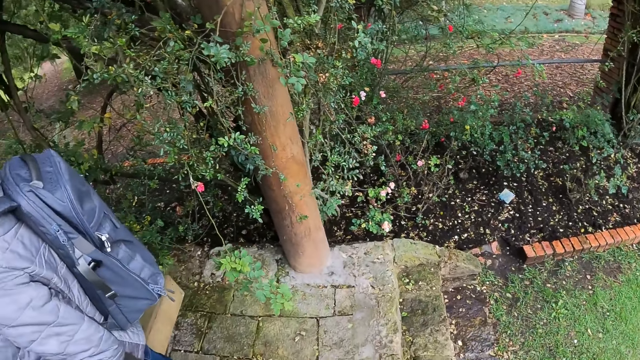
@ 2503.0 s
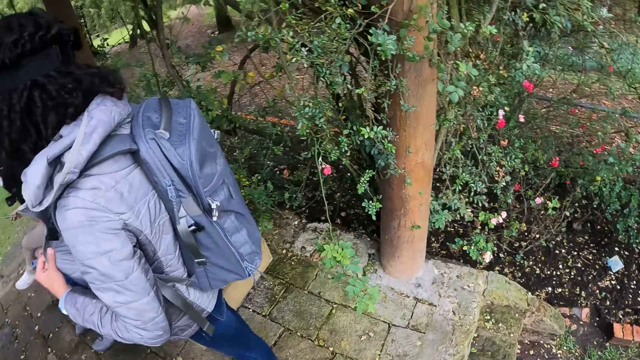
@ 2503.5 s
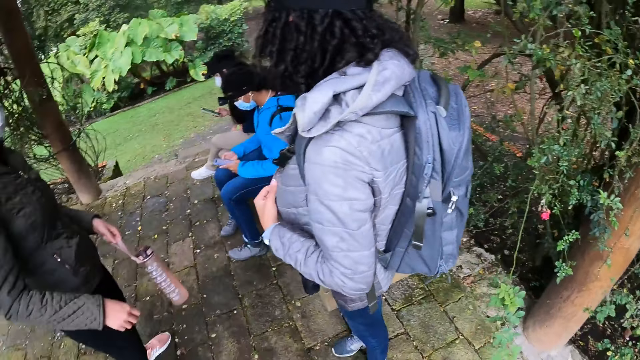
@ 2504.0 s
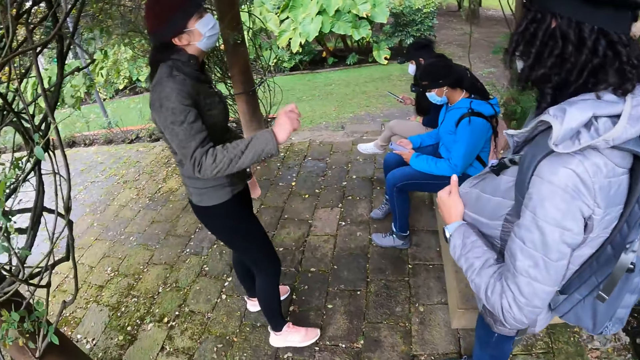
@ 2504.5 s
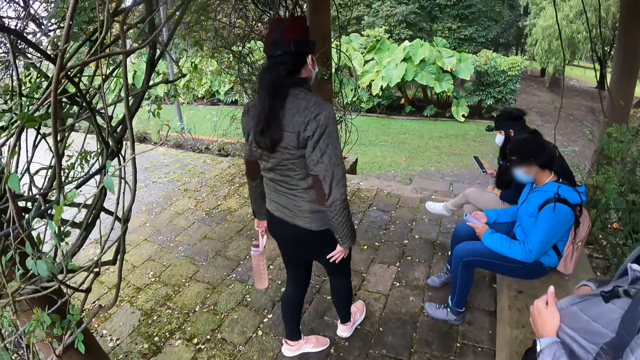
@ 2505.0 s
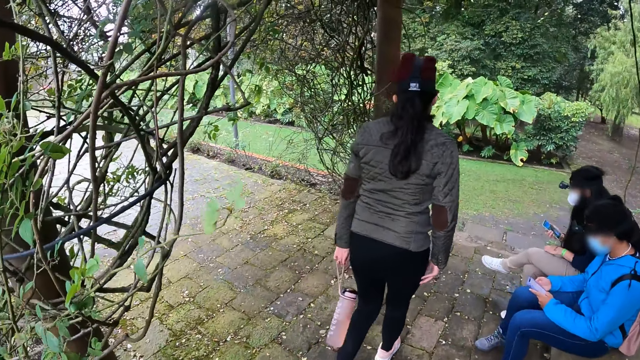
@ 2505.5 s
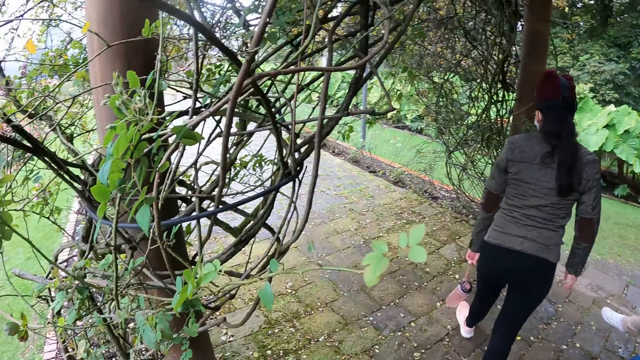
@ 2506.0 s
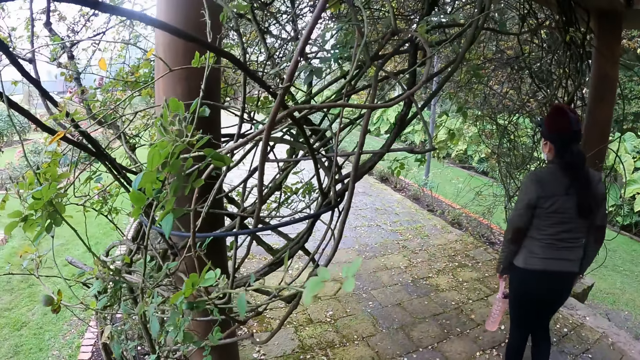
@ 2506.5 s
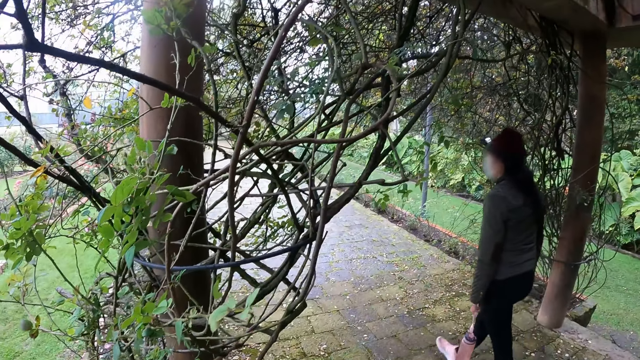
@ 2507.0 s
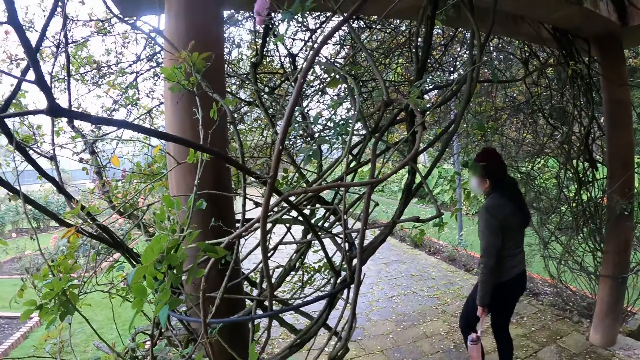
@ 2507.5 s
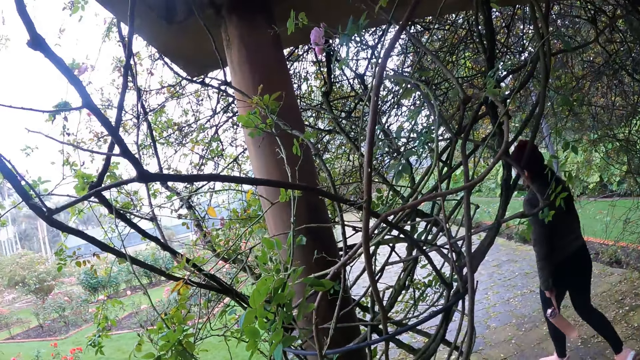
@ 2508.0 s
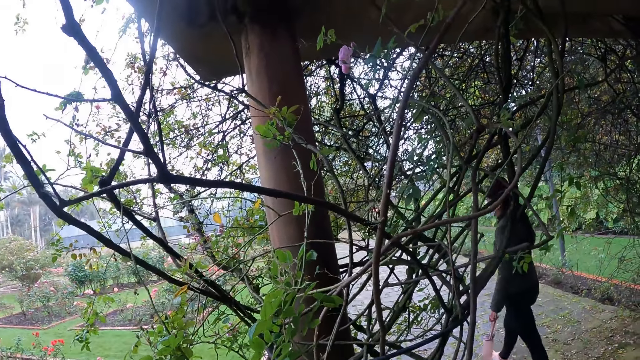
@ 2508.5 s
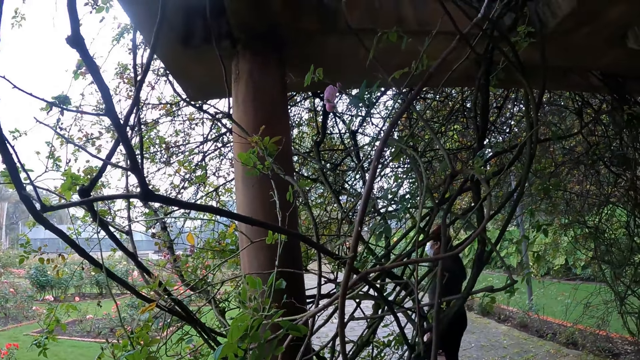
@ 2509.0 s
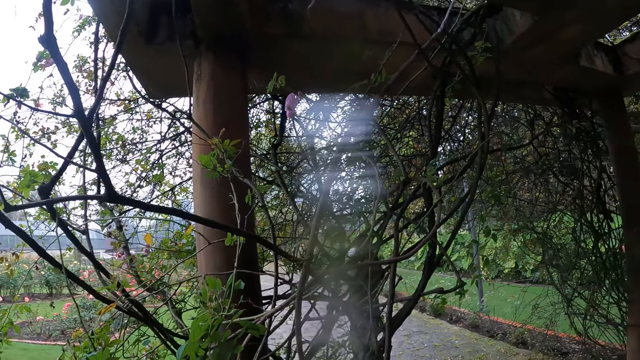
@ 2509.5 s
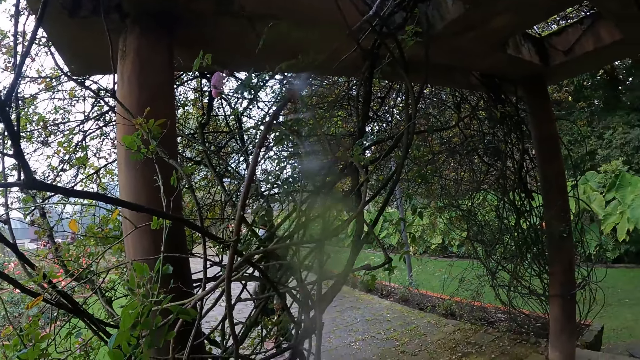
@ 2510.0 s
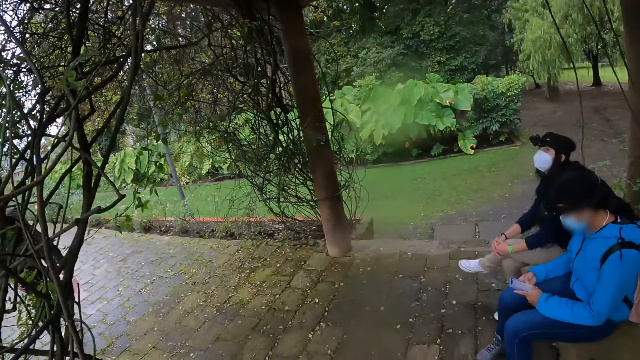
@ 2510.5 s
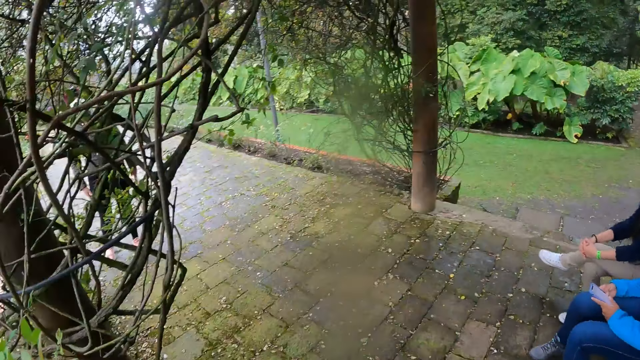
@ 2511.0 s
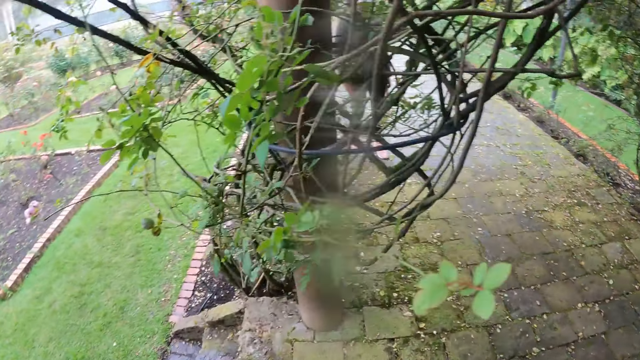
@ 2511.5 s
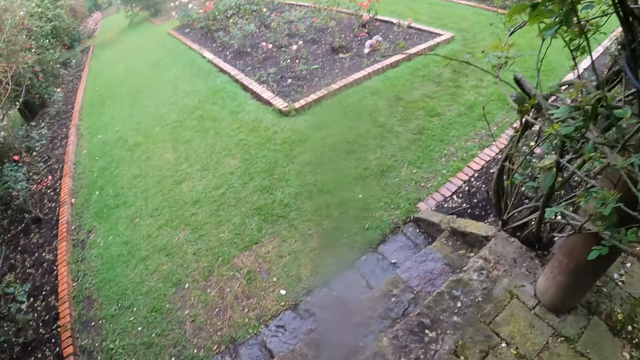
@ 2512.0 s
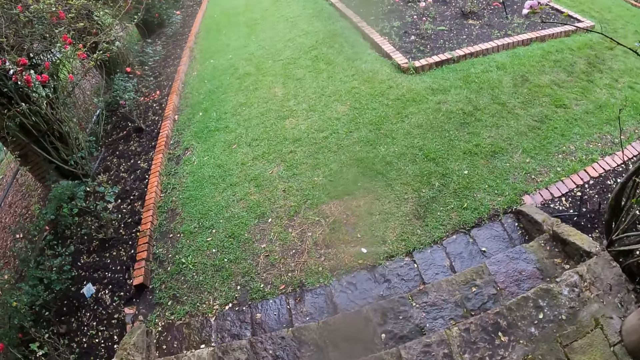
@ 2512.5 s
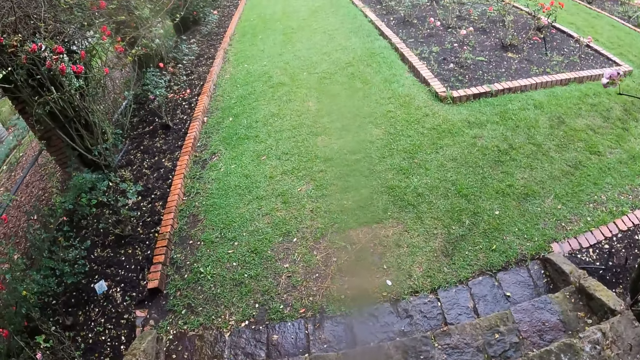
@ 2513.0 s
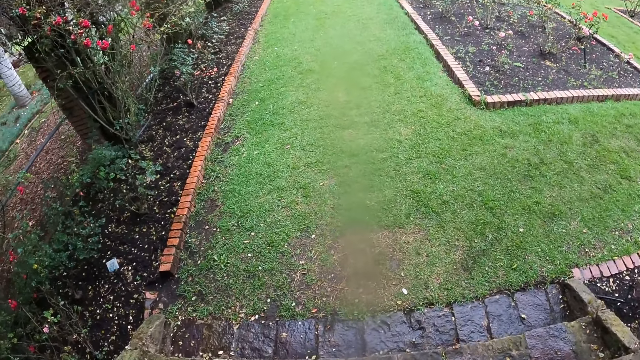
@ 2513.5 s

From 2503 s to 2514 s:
A woman signals another woman with her right hand. The first woman interacts with the other woman. The camera wearer looks around. The first woman walks on the pathway in the garden.

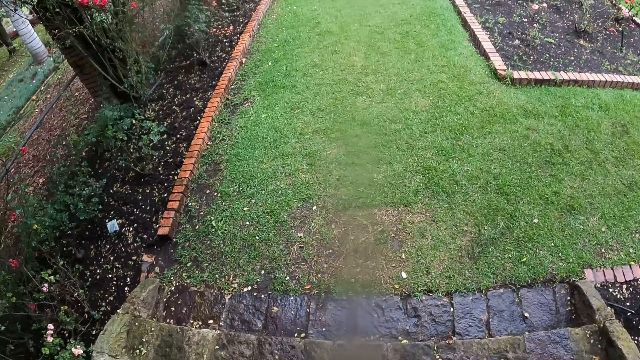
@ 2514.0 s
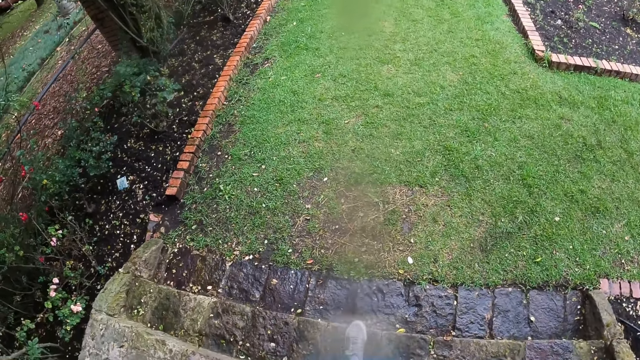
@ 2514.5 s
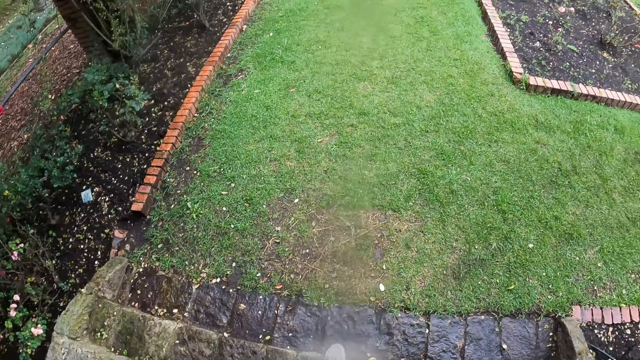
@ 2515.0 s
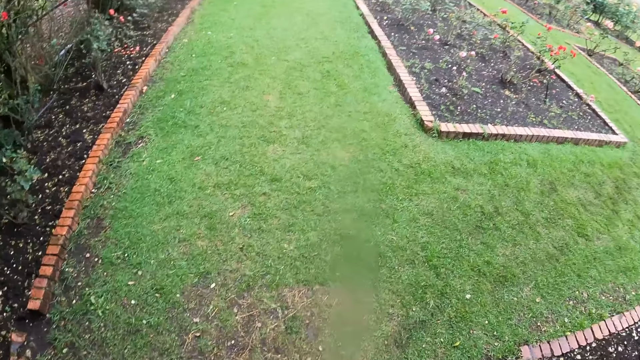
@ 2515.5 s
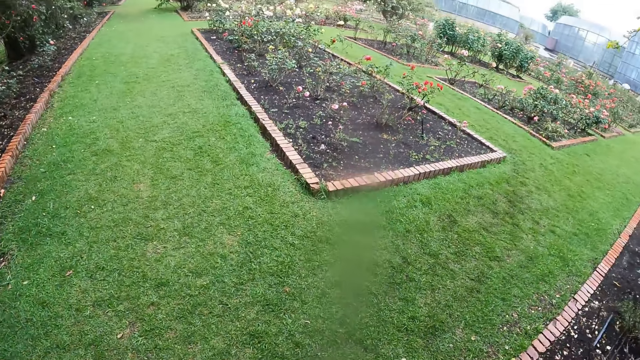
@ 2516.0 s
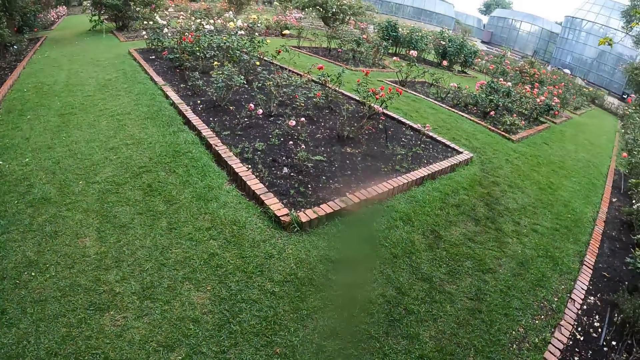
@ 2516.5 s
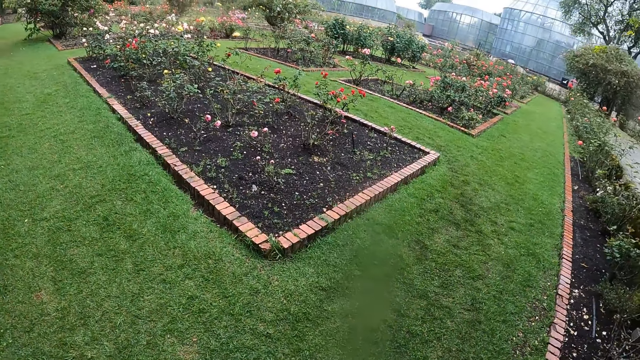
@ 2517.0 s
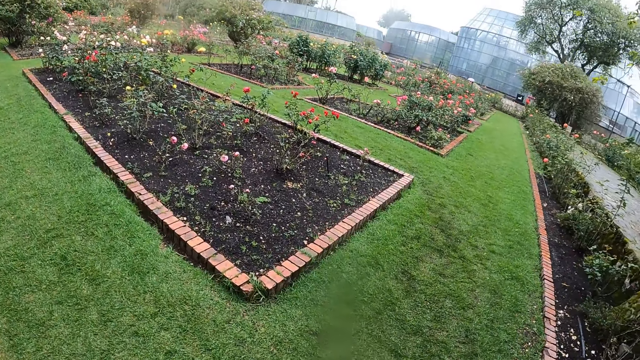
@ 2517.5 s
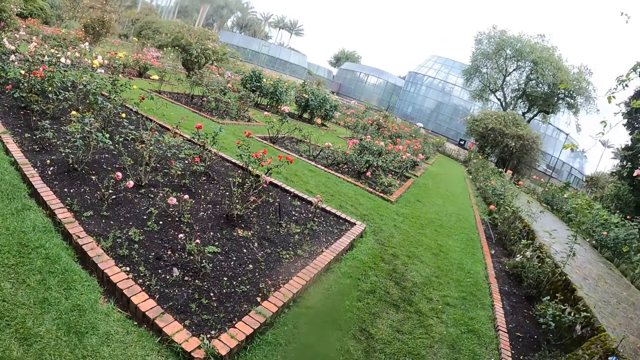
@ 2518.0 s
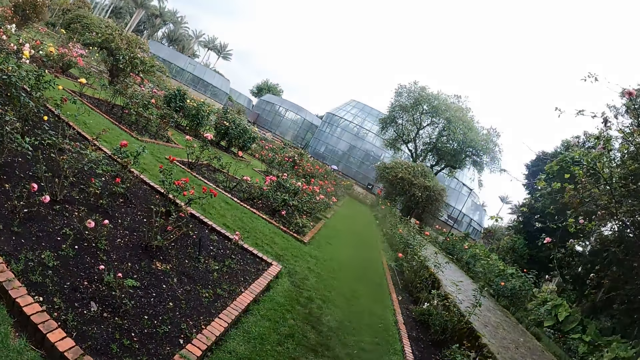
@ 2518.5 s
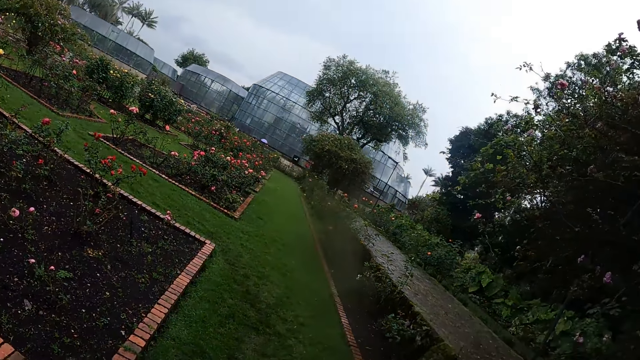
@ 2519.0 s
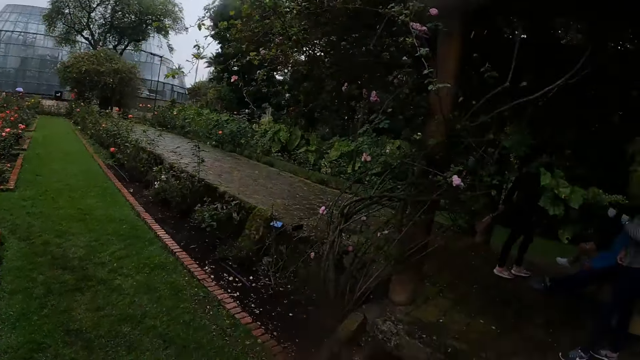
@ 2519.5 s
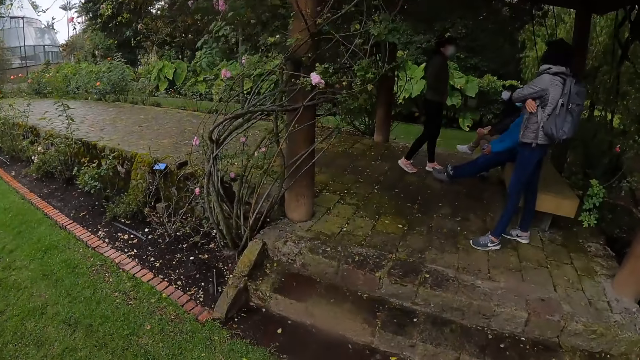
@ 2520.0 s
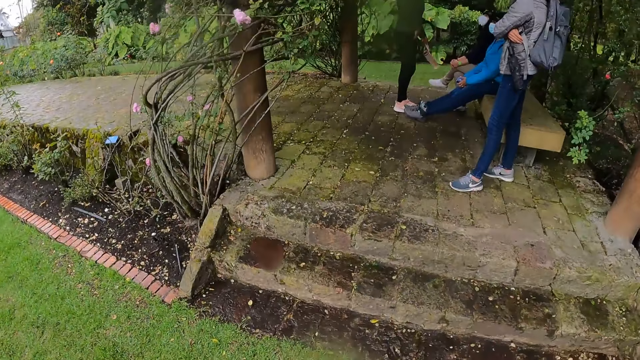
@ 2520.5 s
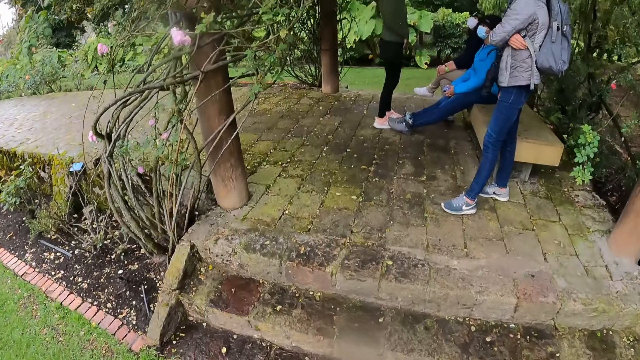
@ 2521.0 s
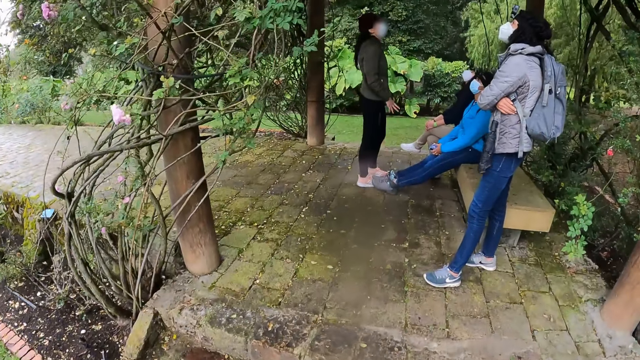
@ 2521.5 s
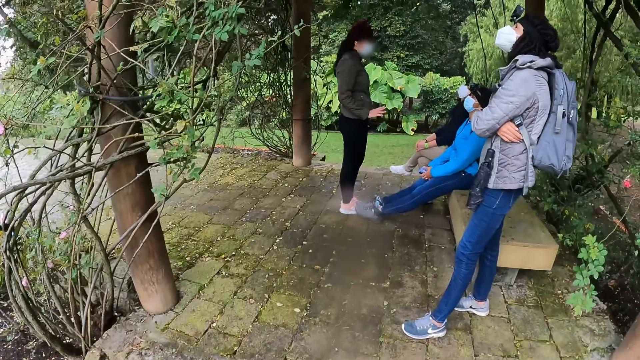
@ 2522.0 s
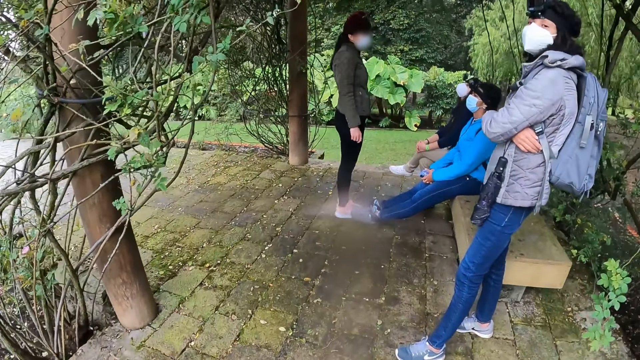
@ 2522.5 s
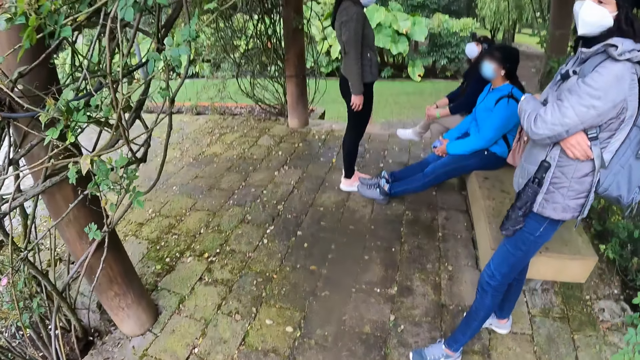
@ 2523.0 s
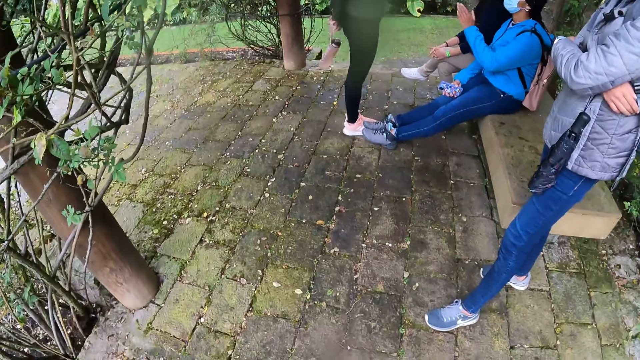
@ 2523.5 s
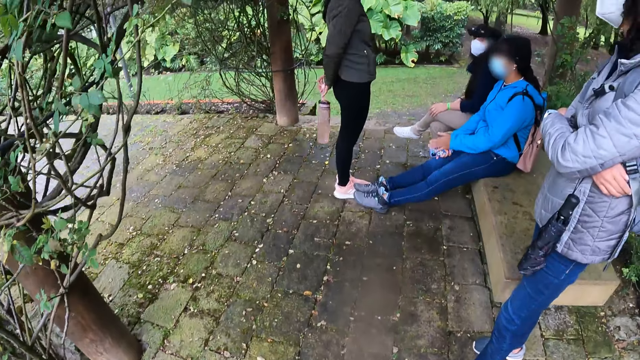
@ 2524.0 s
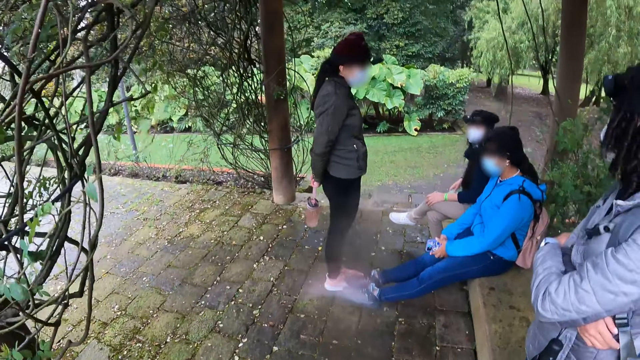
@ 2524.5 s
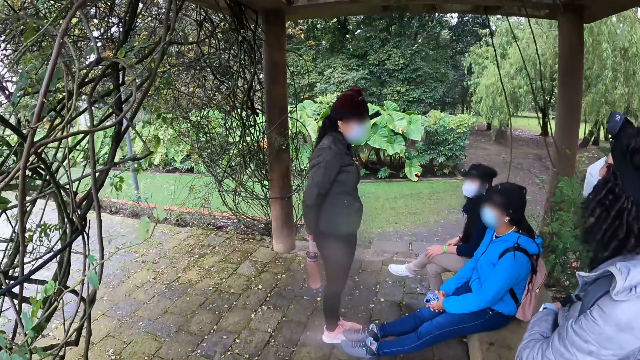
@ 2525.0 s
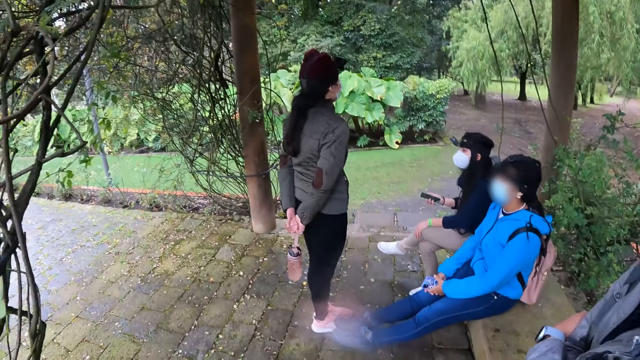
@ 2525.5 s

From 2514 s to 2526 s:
The camera wearer walks in the garden. They look around and walk around. A woman interacts with another woman.
